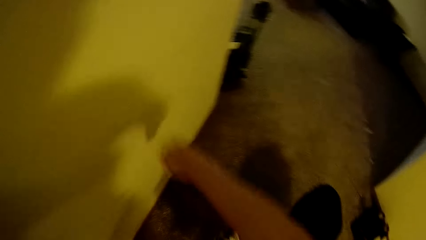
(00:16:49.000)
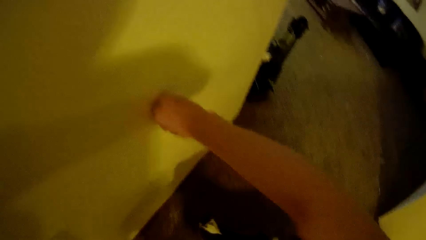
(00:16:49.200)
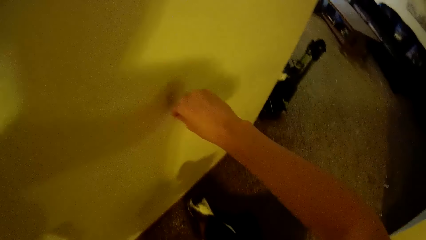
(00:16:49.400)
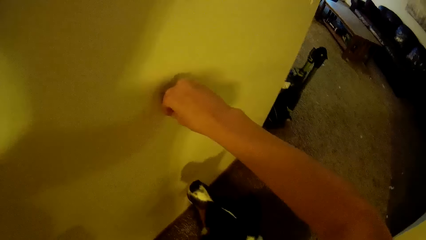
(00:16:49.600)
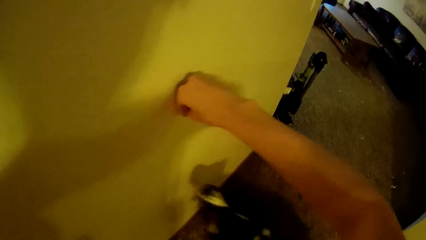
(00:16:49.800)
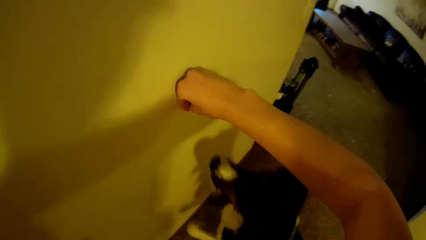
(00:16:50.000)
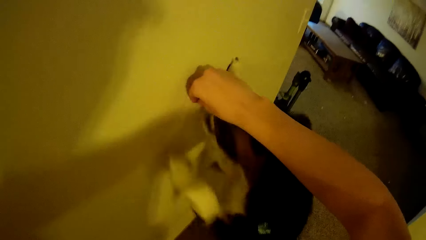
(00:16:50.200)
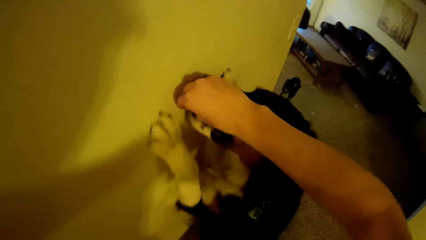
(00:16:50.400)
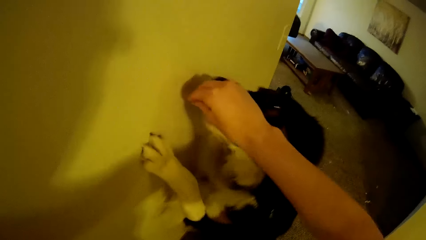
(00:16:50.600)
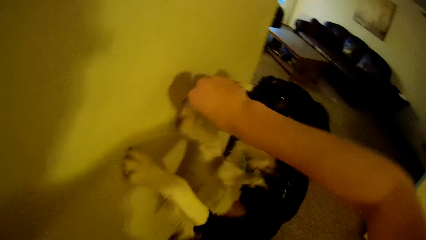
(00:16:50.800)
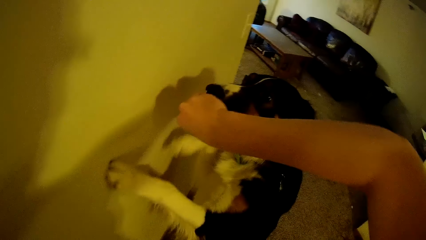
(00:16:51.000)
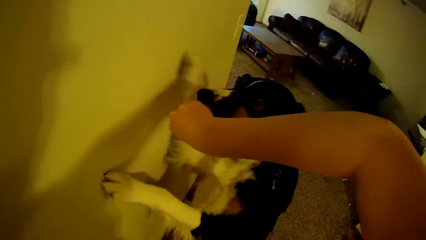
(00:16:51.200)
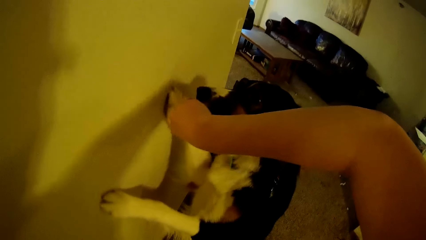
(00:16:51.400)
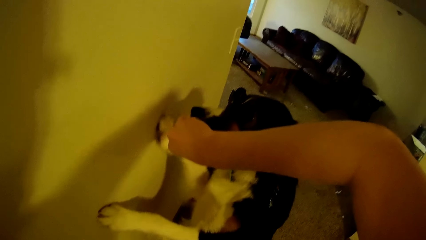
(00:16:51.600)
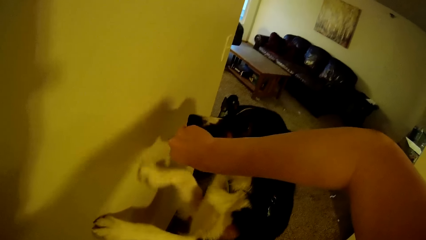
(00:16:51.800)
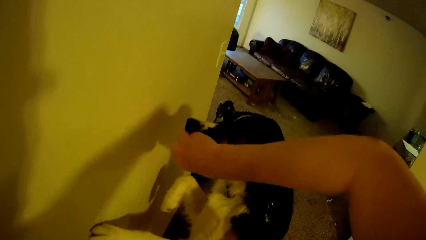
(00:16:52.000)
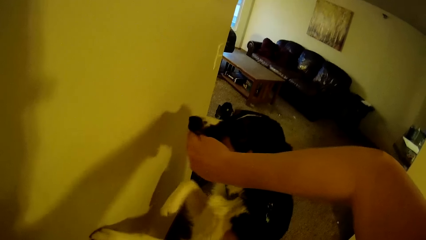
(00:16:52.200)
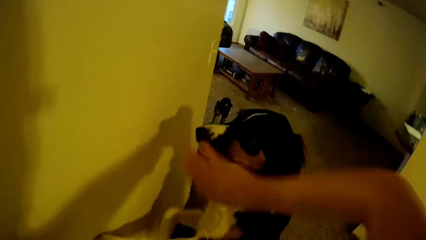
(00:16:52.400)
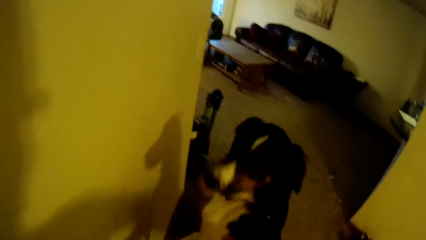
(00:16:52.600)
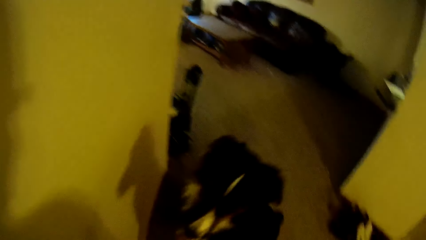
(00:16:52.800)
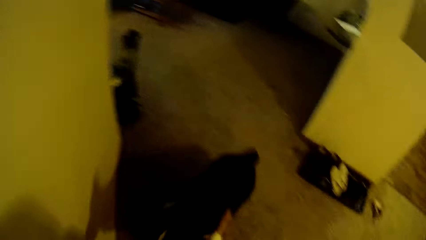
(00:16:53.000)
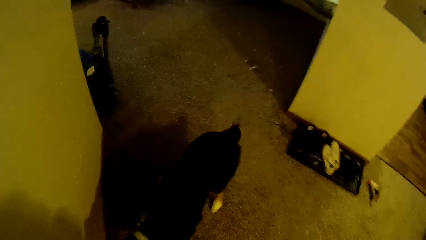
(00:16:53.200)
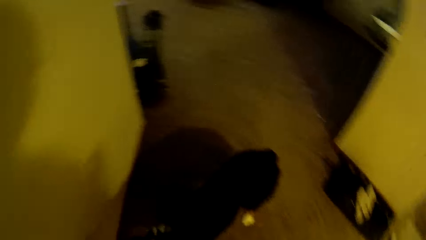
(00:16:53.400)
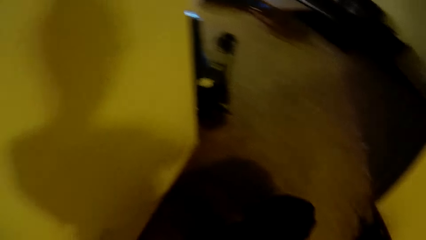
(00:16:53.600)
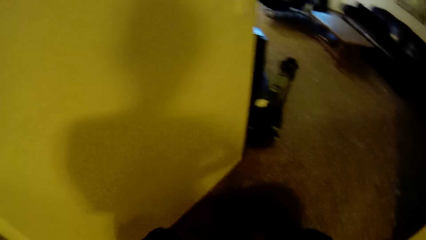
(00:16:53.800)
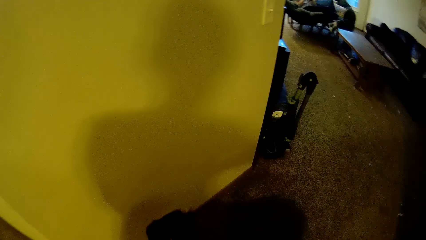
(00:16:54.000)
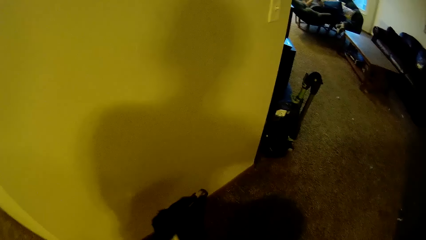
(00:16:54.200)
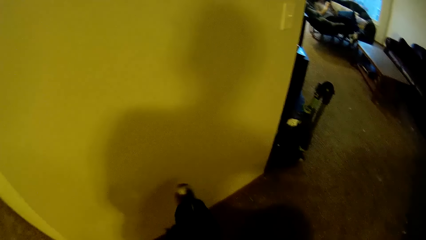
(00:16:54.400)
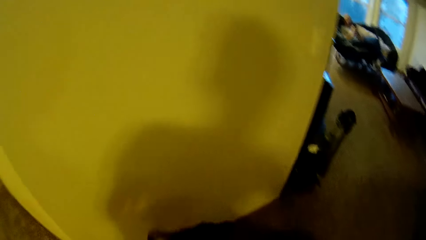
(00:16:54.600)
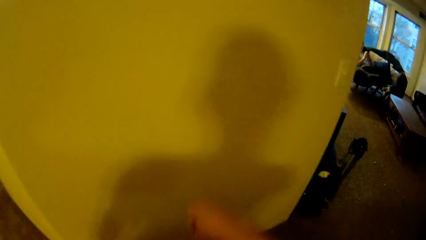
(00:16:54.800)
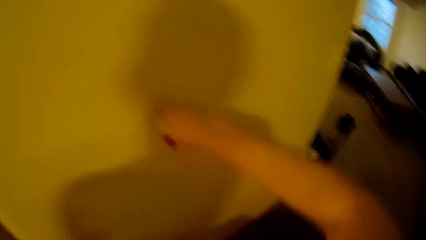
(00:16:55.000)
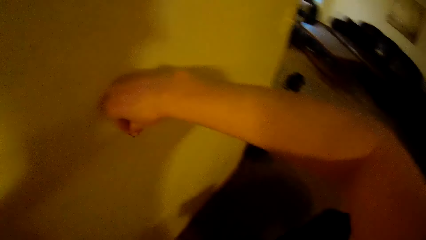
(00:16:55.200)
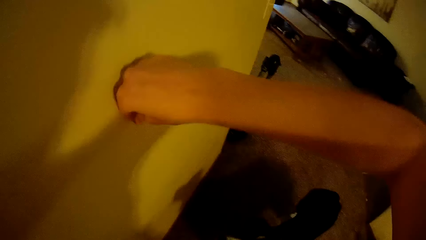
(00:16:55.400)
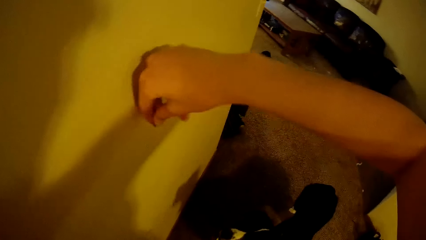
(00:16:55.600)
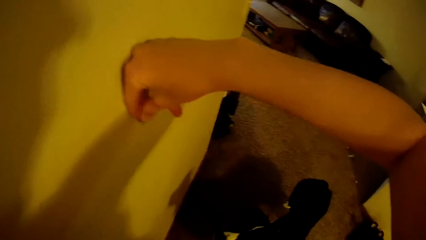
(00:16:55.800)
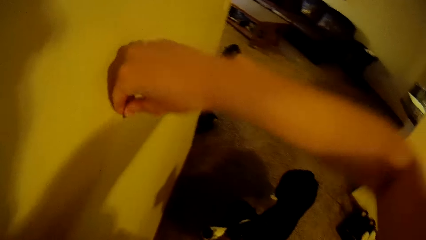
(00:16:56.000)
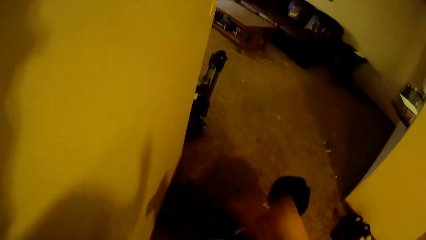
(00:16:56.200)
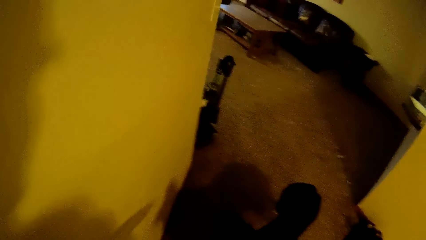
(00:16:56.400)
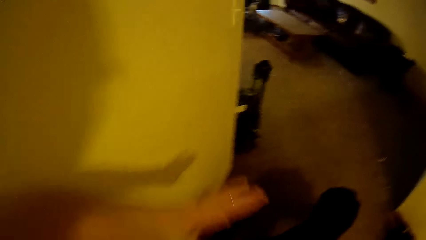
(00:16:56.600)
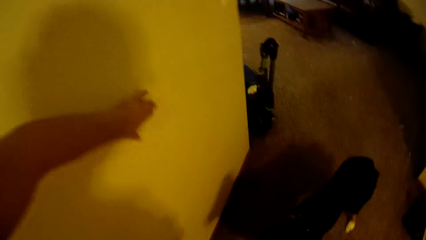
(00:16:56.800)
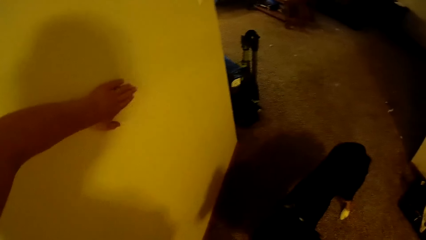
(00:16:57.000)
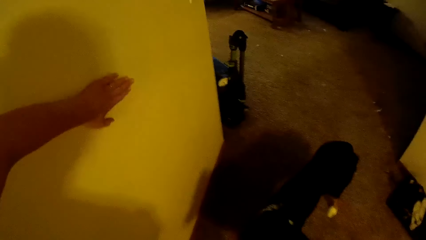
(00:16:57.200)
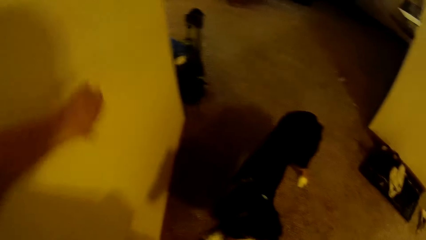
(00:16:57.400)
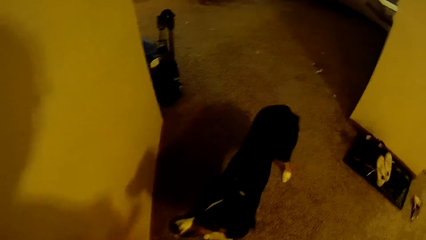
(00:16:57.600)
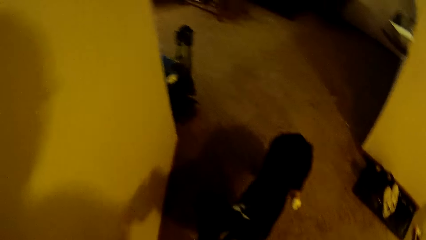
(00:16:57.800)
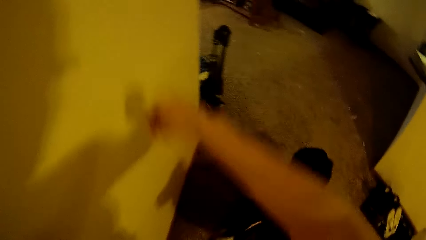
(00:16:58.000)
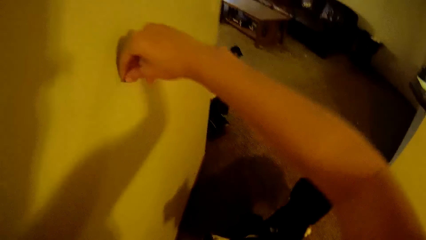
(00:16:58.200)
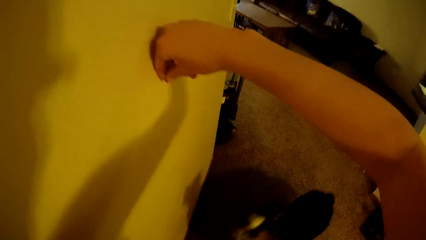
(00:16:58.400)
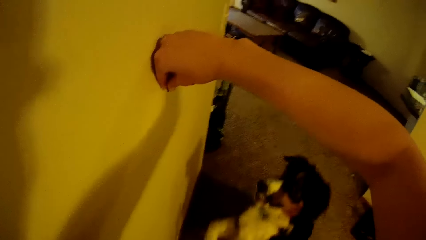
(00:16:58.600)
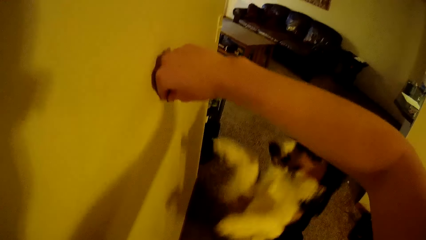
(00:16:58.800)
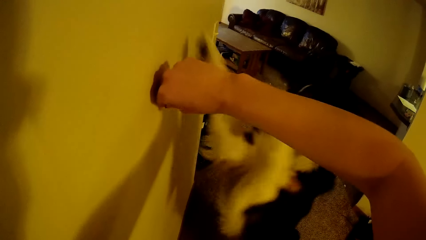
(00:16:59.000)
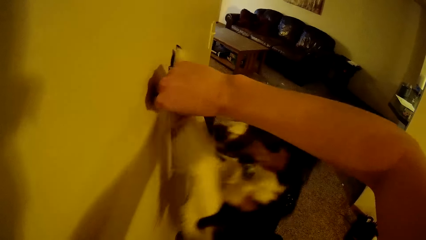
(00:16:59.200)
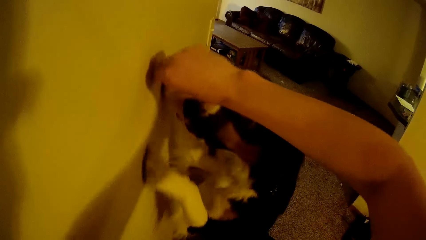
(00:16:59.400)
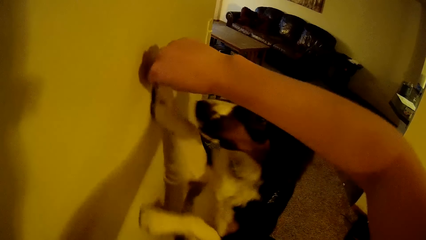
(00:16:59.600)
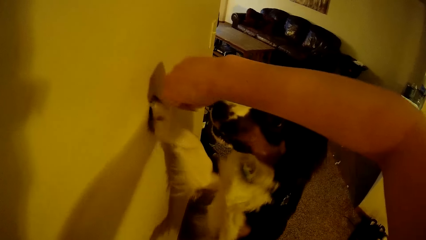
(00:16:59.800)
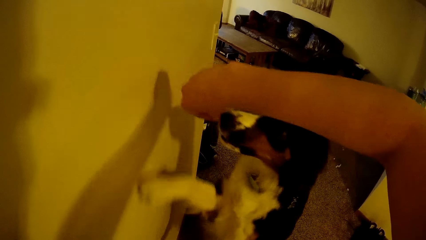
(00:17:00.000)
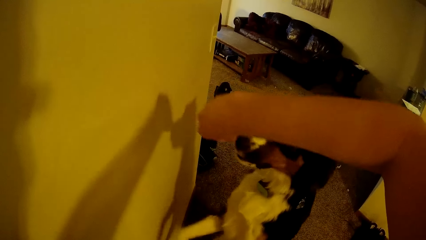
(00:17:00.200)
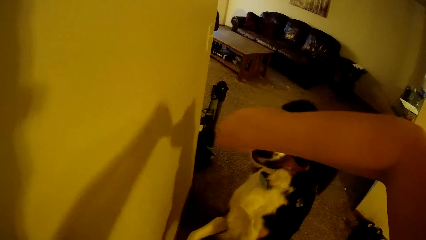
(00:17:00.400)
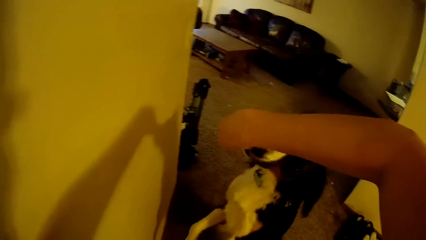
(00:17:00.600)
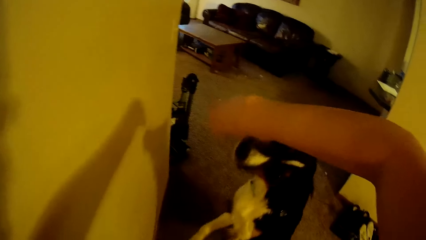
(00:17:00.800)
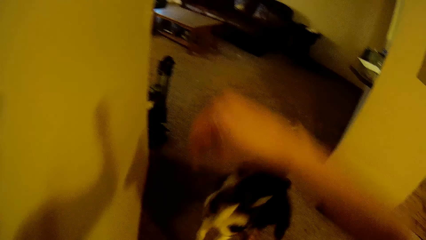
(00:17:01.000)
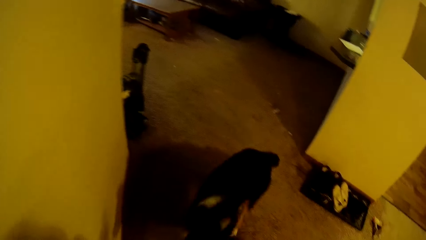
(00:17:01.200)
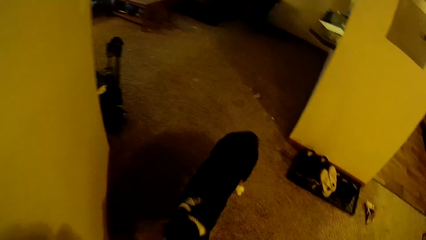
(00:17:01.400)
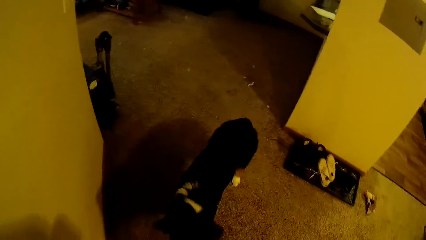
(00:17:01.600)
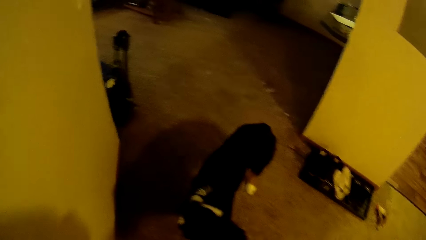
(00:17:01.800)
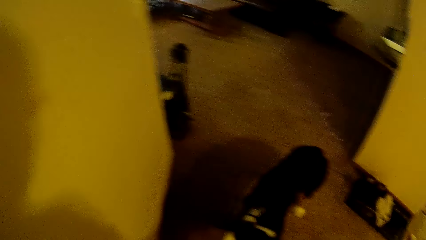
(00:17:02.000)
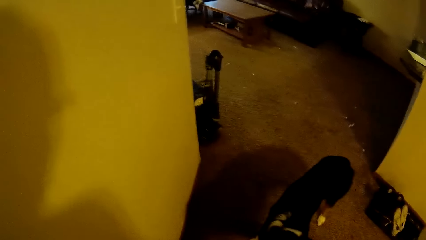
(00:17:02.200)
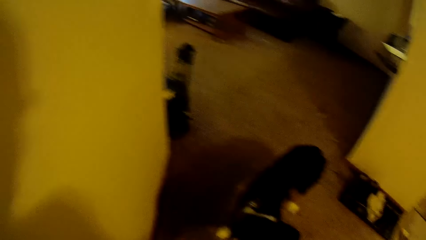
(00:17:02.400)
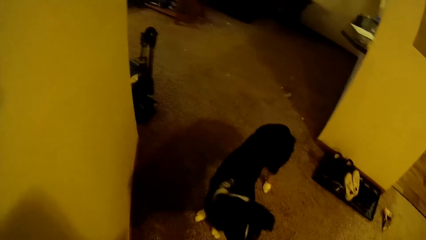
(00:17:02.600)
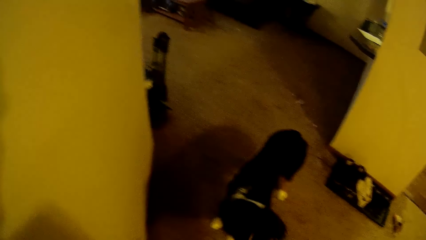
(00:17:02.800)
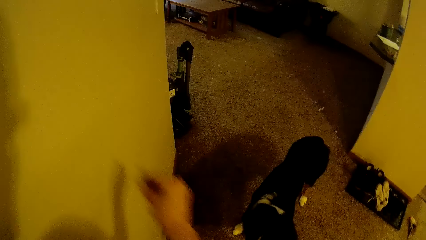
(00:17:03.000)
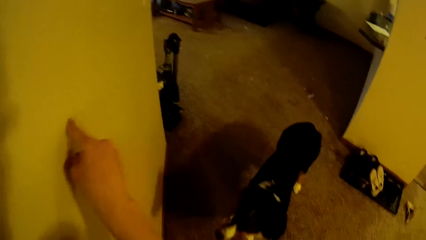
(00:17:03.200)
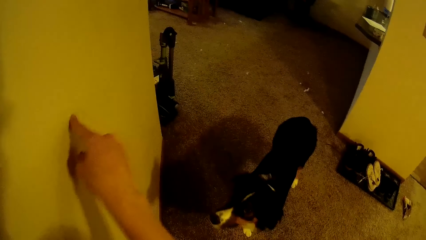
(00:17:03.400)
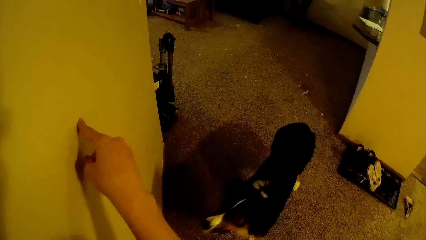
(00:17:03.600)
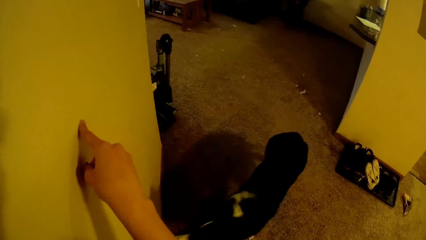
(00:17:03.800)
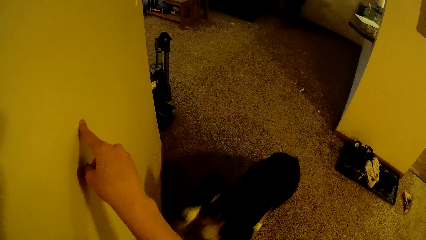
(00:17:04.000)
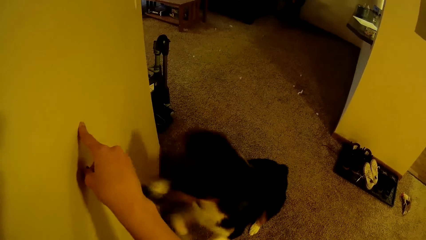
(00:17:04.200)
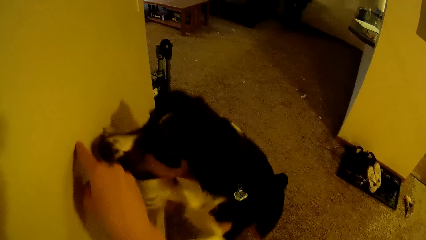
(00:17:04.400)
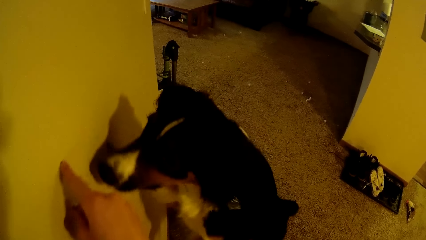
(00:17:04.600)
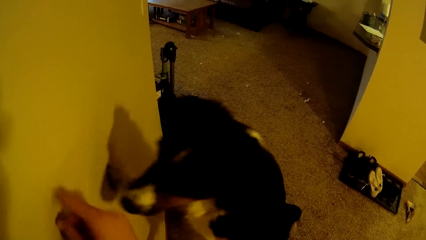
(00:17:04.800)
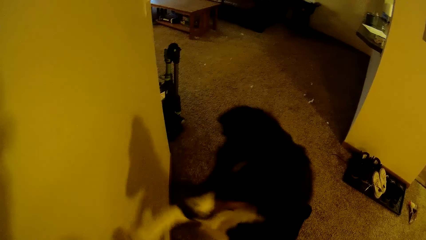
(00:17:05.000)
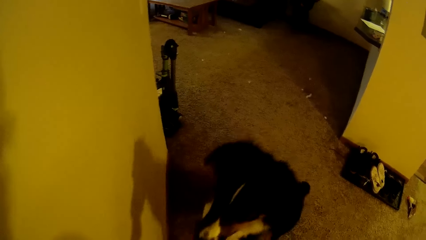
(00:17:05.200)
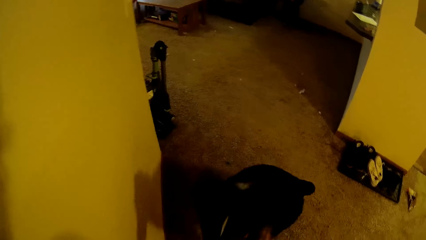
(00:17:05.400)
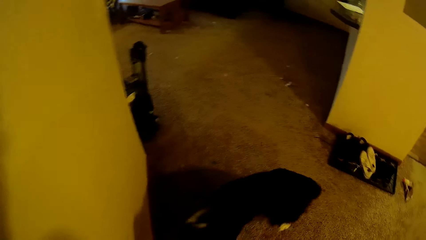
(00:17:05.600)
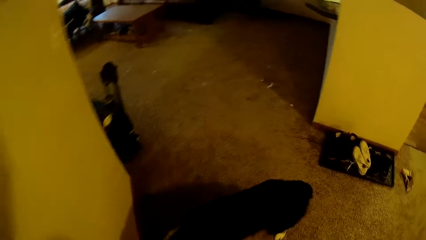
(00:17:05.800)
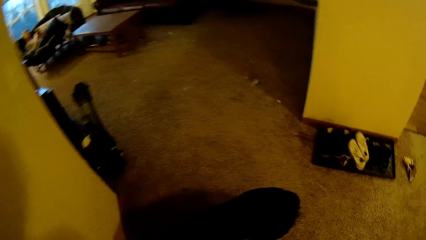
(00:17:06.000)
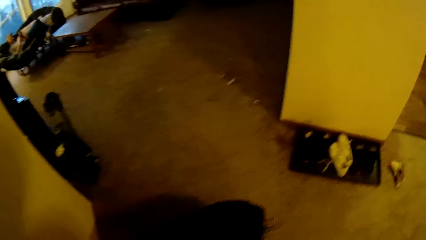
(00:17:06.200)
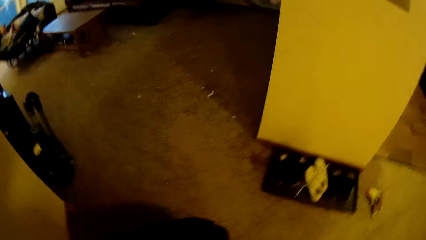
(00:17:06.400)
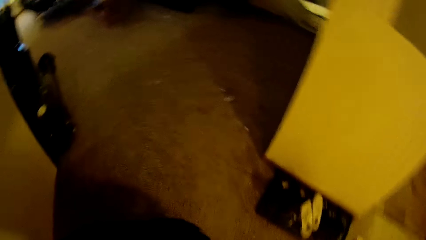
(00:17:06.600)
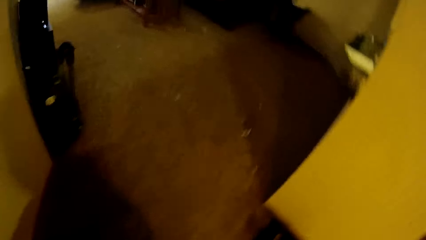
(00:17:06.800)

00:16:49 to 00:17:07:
The camera wearer puts her hand on the wall. She puts something in the dog's mouth. She puts her hand on the wall. She puts something in the dog's mouth. She points at the wall.
